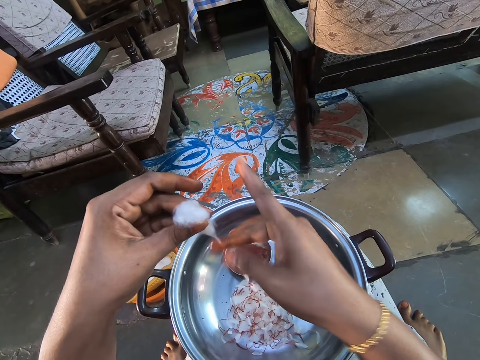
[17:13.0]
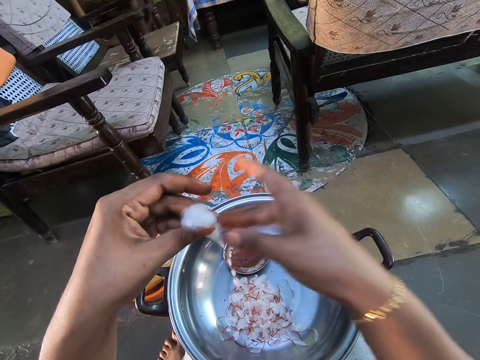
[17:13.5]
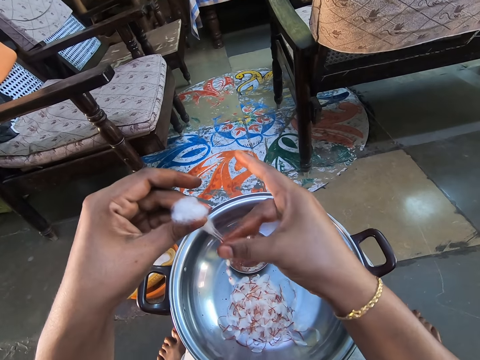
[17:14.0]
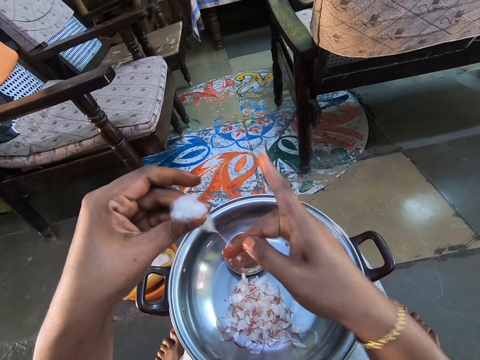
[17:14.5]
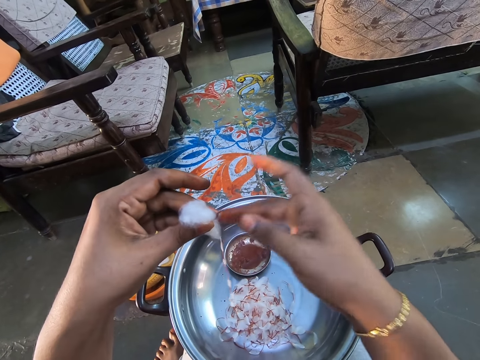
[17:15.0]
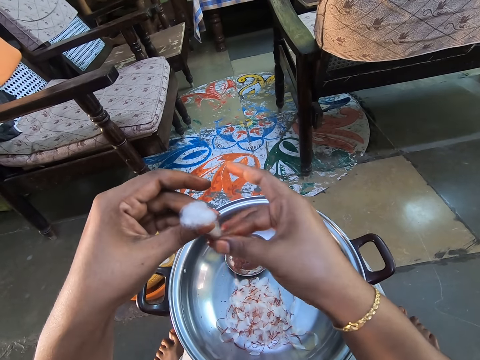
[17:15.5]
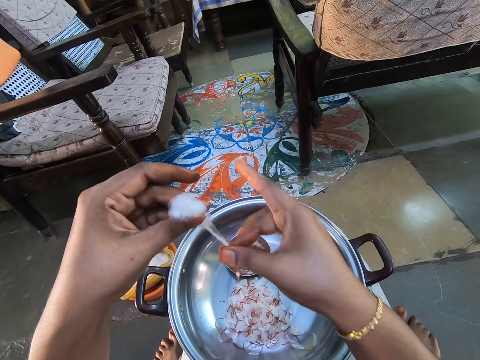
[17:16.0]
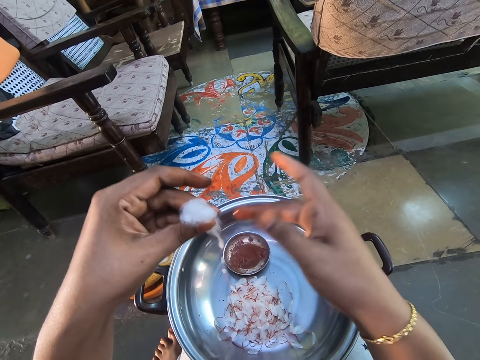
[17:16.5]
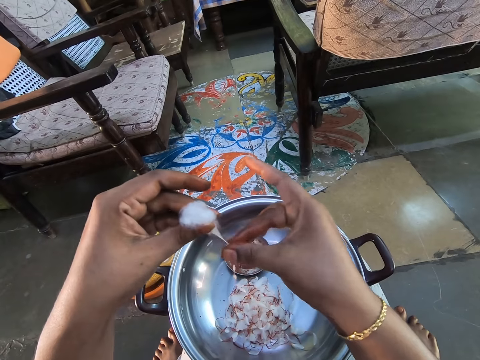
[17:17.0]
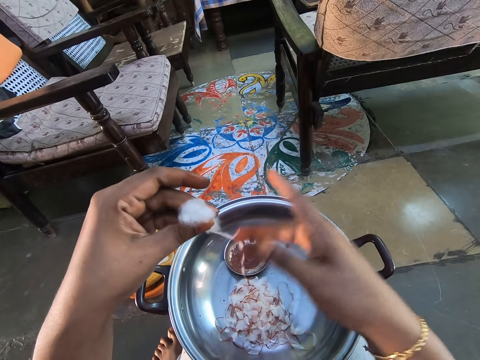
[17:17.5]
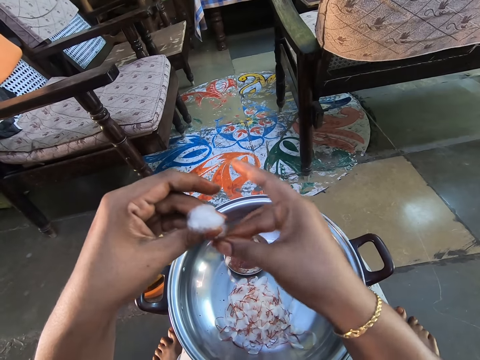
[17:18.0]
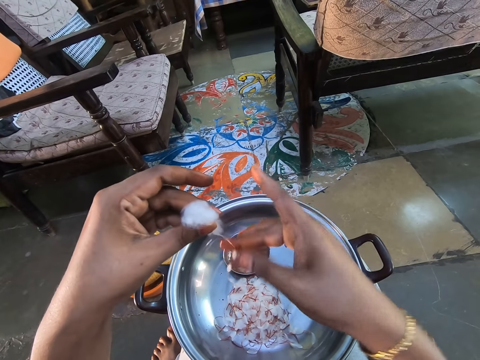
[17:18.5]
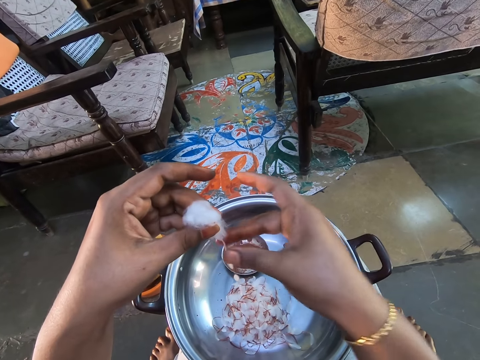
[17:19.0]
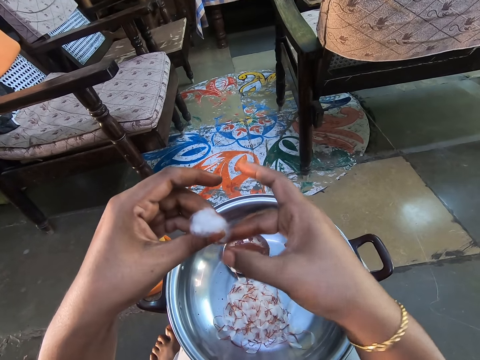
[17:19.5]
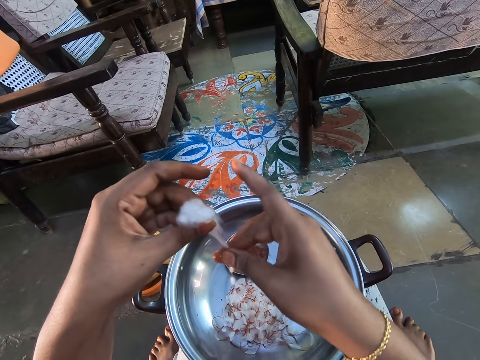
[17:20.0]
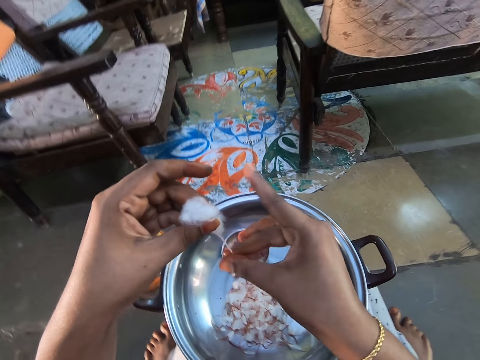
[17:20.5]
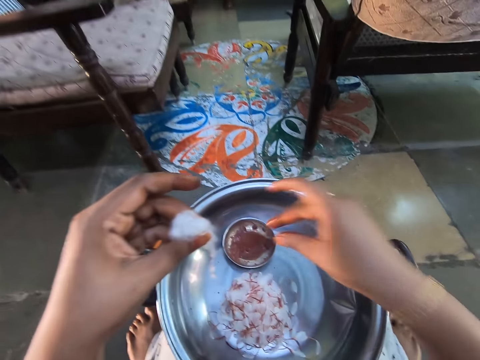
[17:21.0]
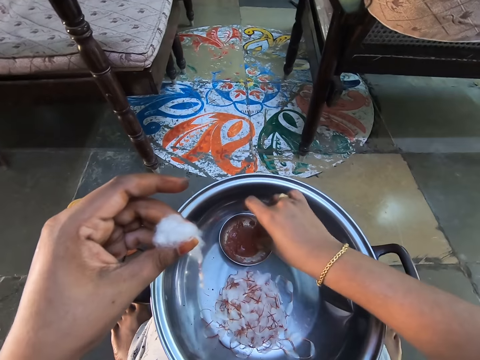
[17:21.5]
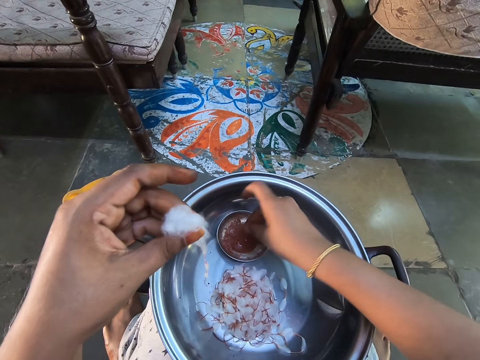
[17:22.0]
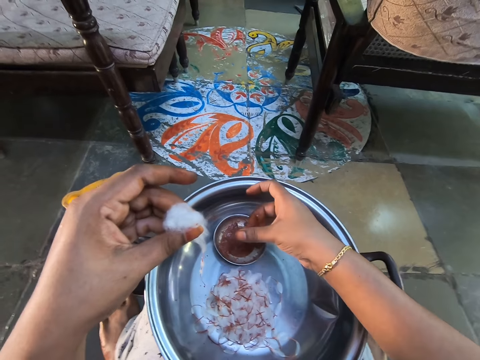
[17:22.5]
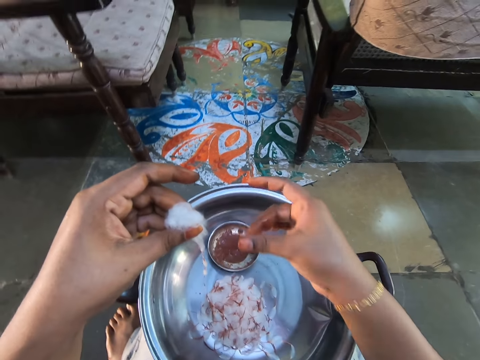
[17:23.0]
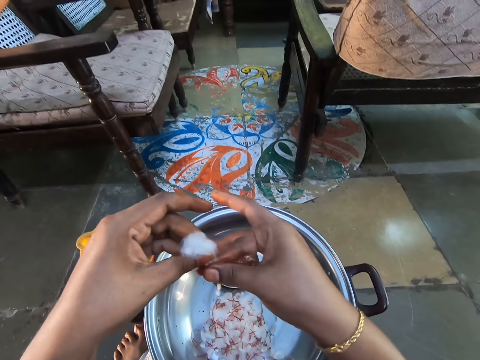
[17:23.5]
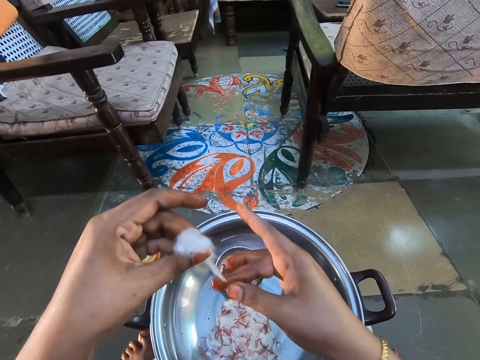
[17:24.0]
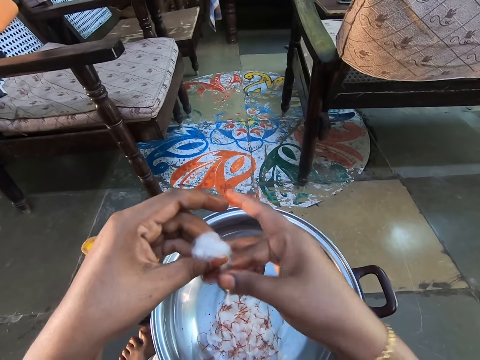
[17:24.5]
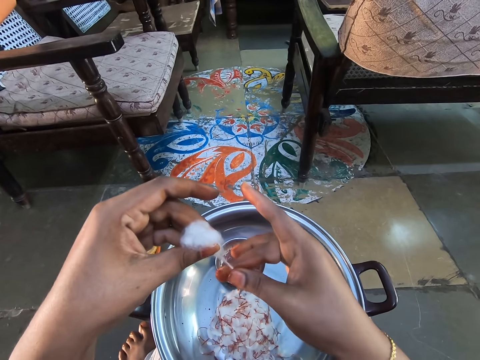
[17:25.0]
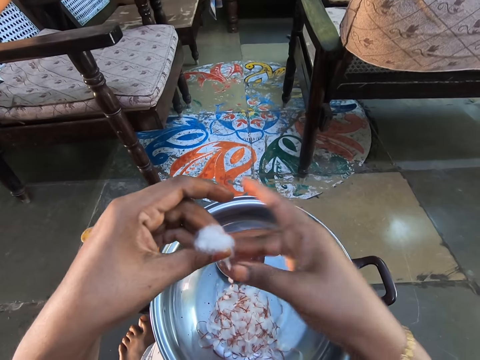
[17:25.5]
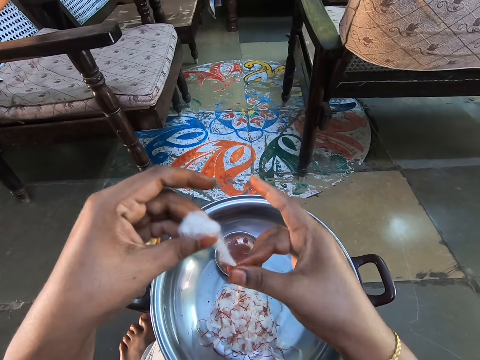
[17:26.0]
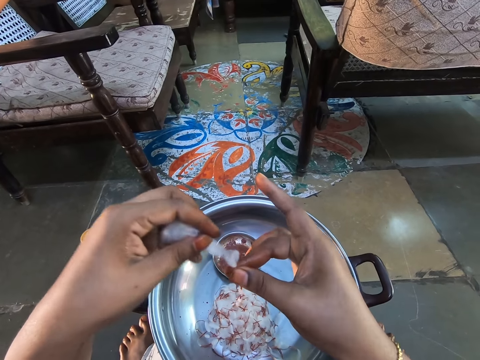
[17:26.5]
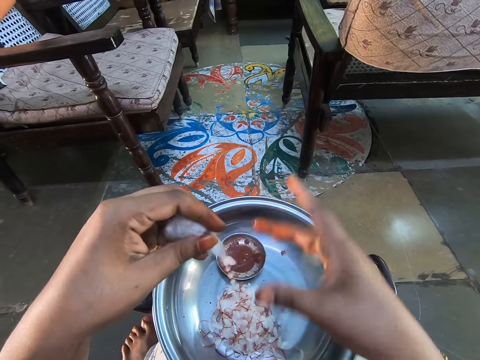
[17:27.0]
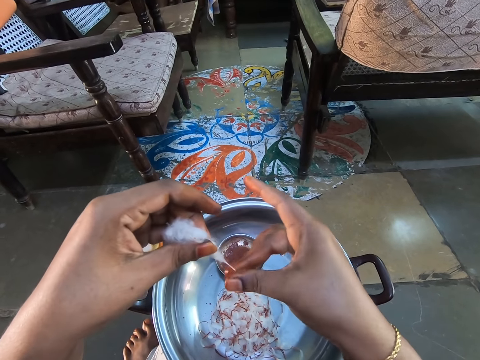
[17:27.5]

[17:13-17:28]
The camera wearer dips her fingers into the paste. She rubs the paste in between her fingers. She rolls the cotton wool with the paste.

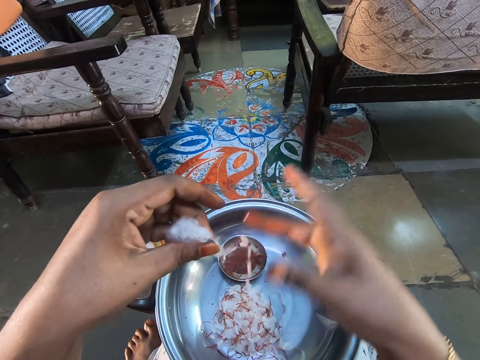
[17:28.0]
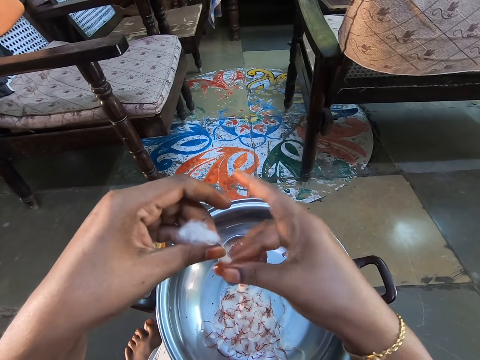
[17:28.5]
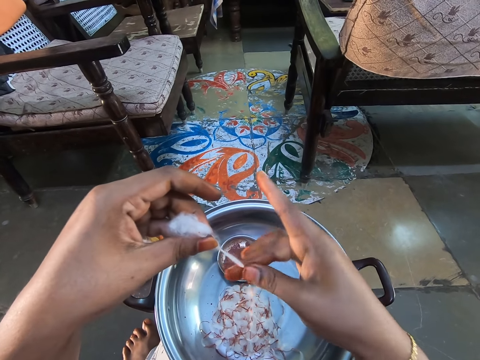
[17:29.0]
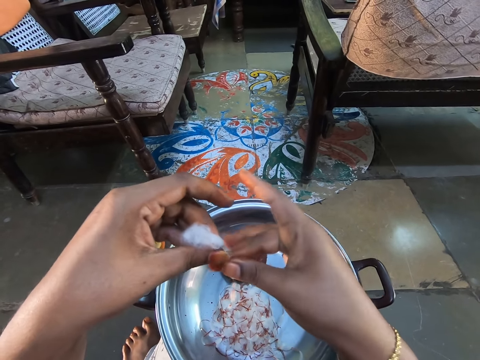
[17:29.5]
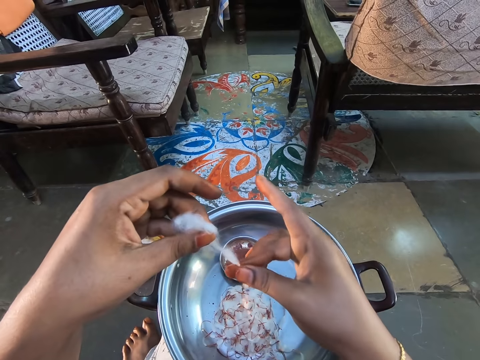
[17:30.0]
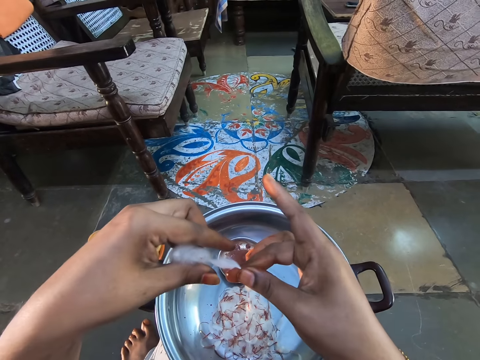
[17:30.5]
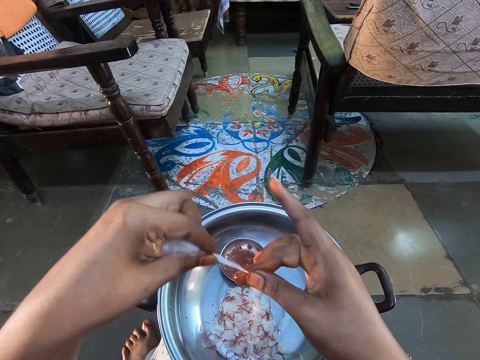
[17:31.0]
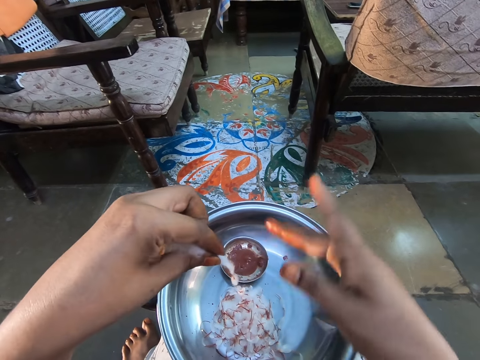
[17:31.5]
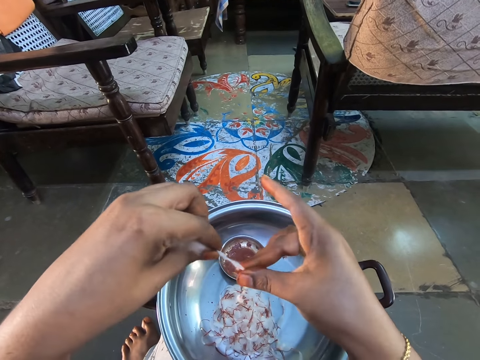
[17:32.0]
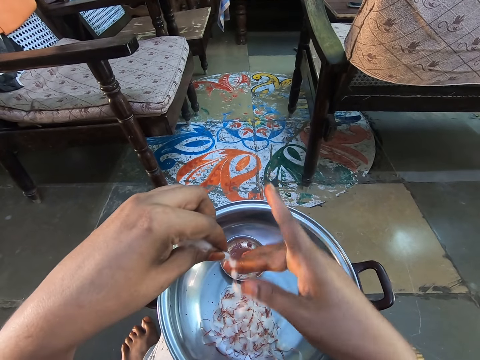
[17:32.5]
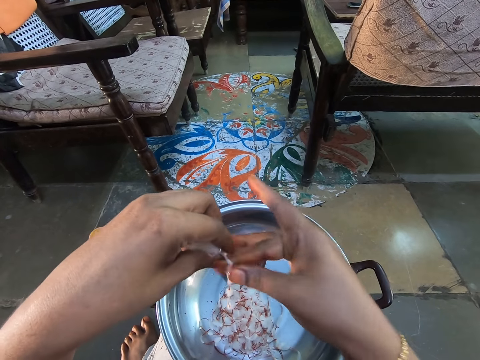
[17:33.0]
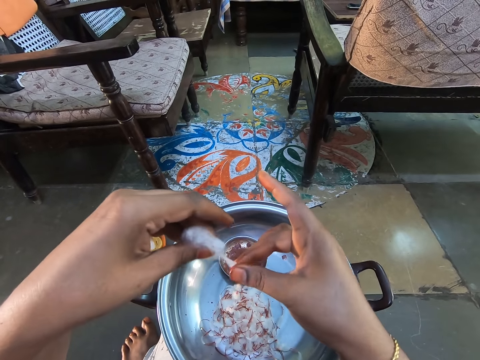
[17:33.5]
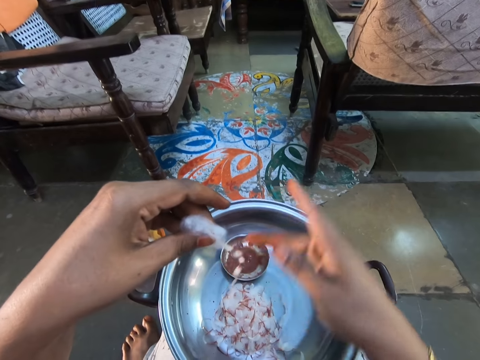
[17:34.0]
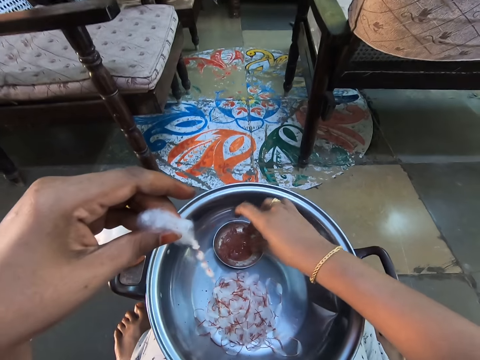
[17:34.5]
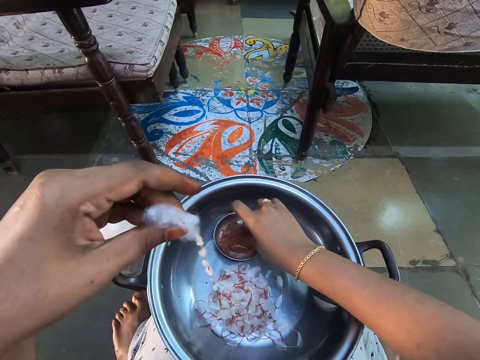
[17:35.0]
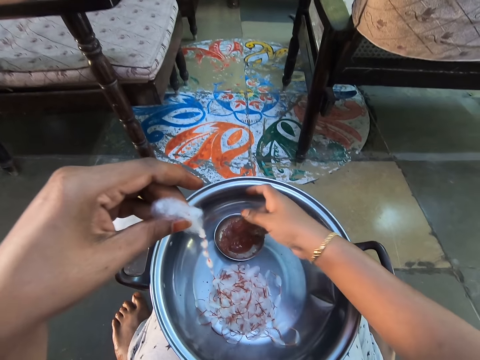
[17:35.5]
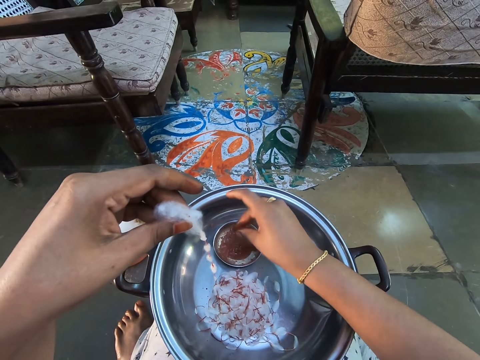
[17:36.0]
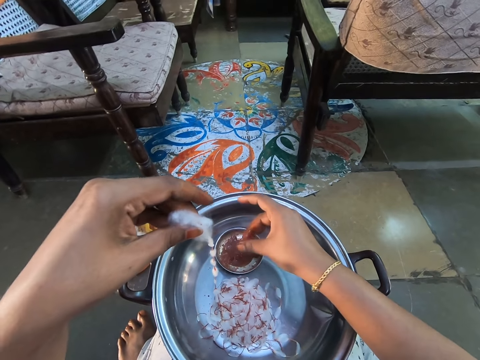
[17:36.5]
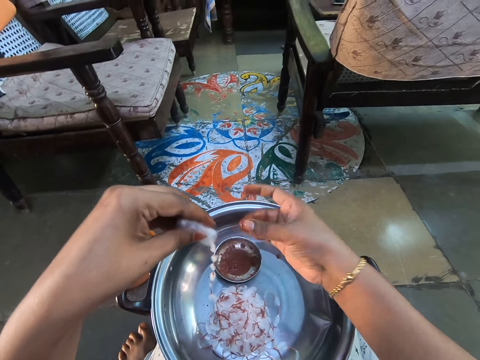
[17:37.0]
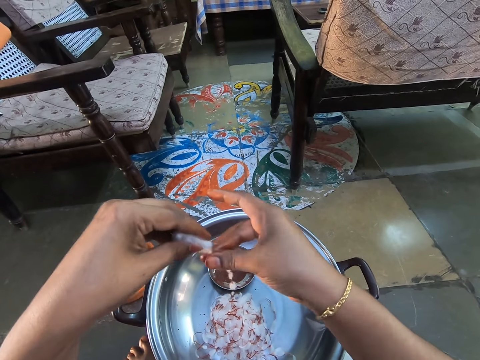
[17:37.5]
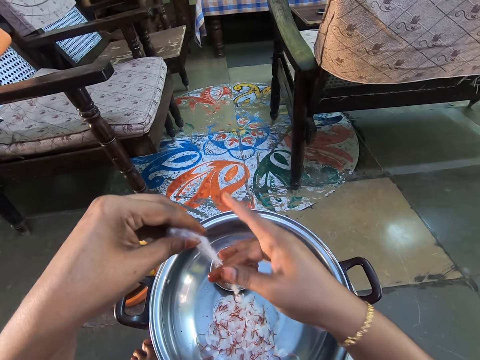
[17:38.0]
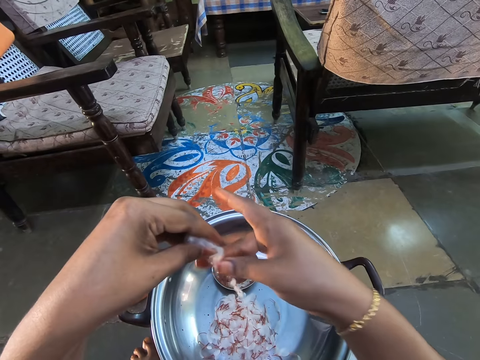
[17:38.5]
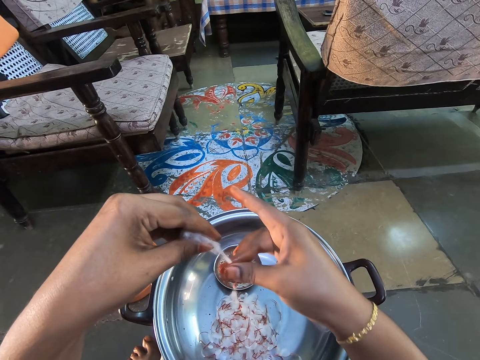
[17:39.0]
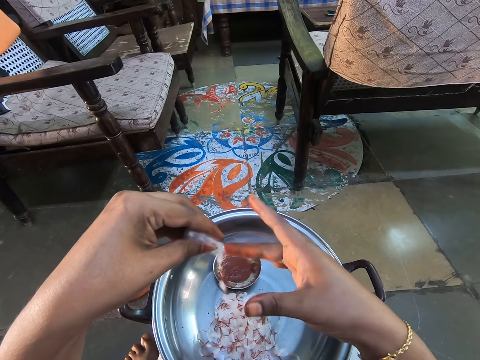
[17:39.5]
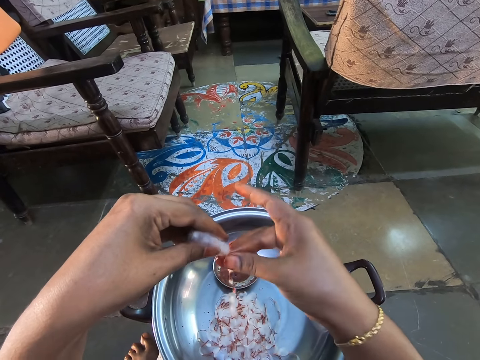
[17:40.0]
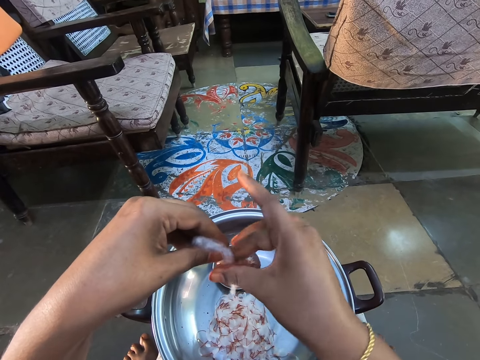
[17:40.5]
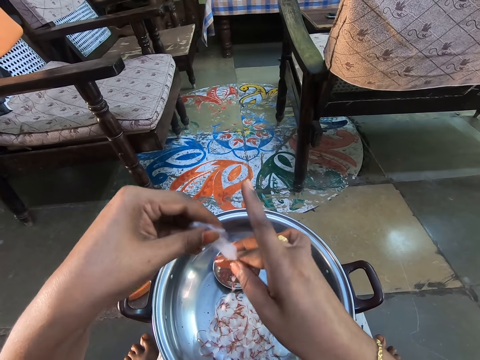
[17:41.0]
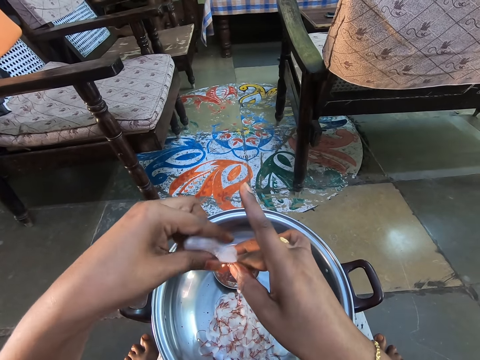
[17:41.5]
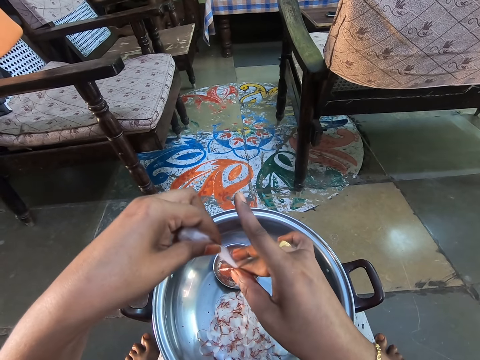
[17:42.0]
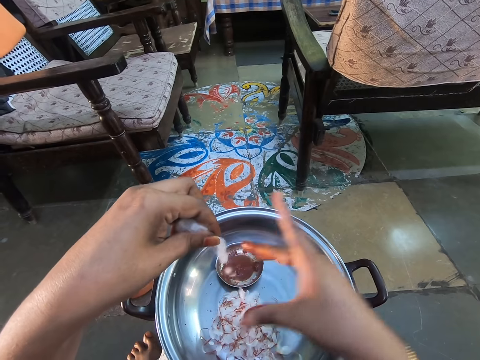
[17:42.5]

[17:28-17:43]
The camera wearer dips her fingers into the paste. She rubs the paste in between her fingers. She rolls the cotton wool with the paste.
